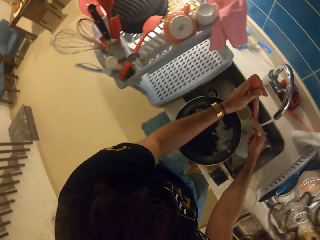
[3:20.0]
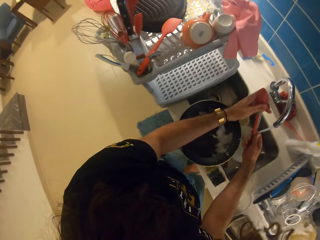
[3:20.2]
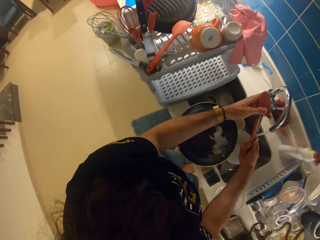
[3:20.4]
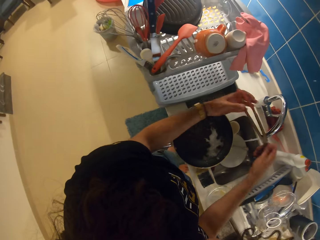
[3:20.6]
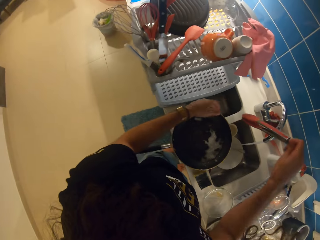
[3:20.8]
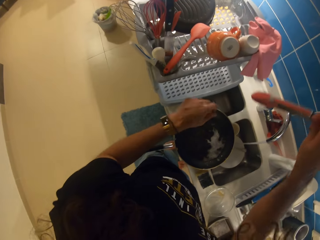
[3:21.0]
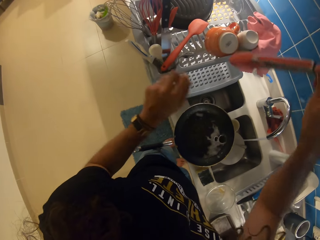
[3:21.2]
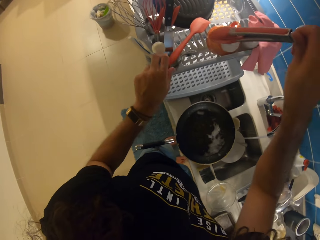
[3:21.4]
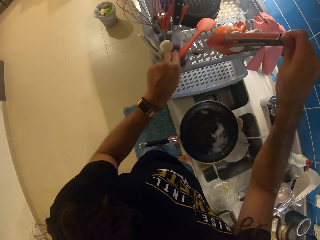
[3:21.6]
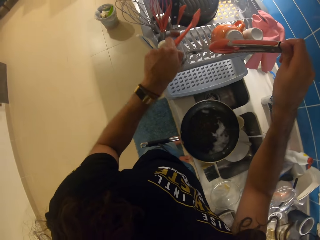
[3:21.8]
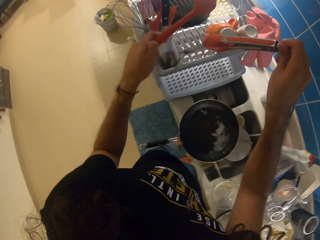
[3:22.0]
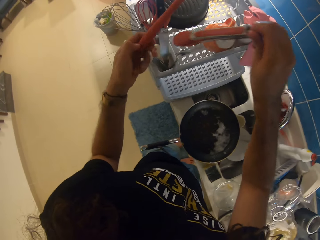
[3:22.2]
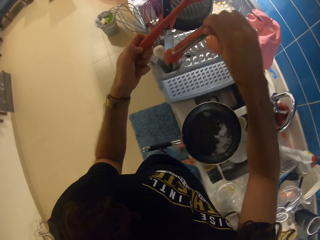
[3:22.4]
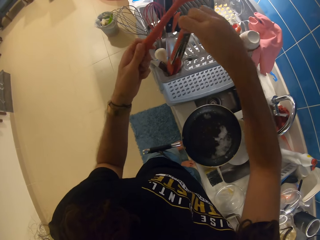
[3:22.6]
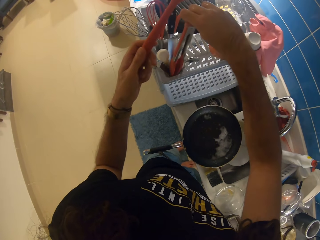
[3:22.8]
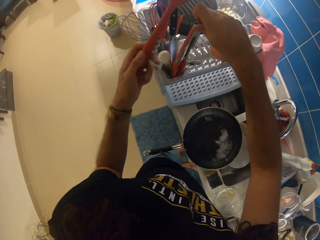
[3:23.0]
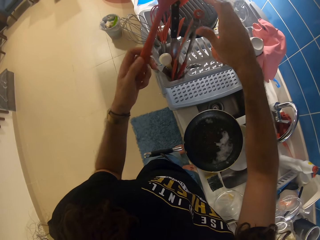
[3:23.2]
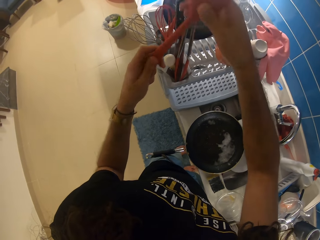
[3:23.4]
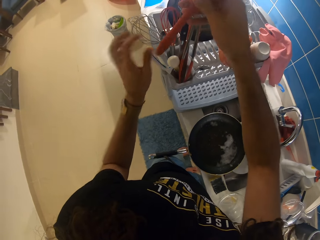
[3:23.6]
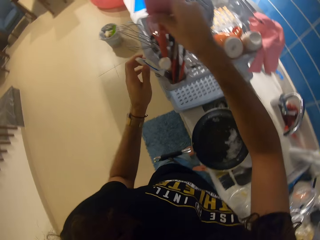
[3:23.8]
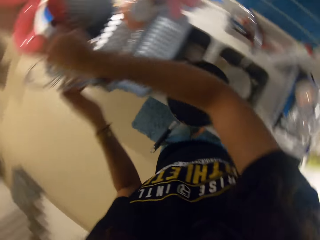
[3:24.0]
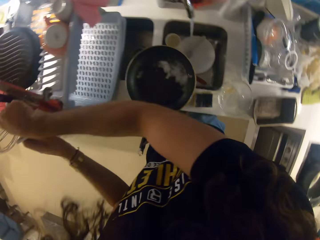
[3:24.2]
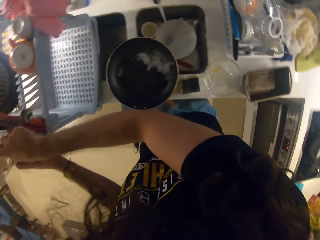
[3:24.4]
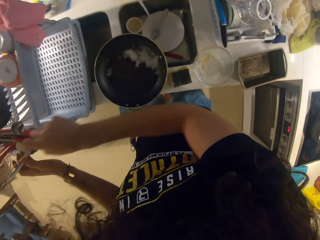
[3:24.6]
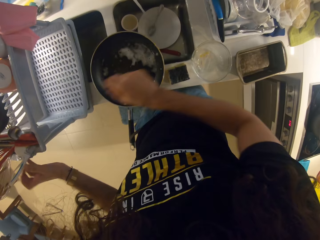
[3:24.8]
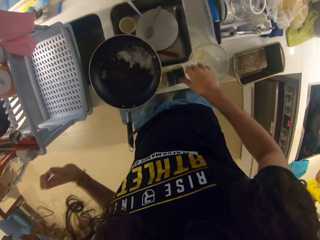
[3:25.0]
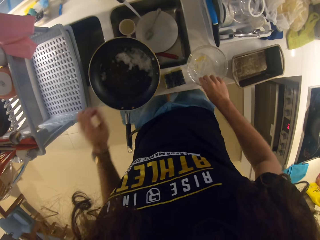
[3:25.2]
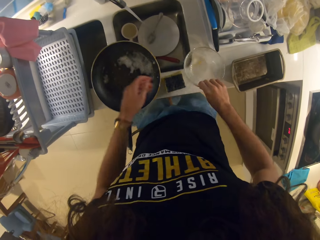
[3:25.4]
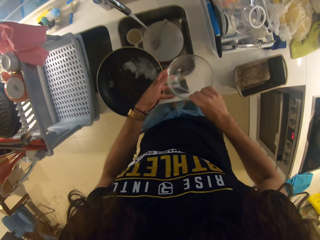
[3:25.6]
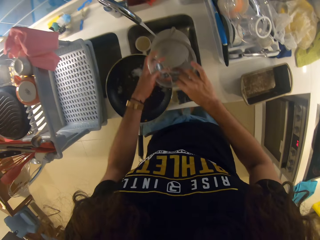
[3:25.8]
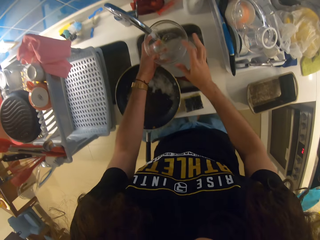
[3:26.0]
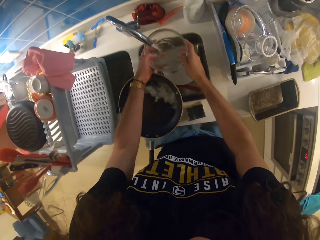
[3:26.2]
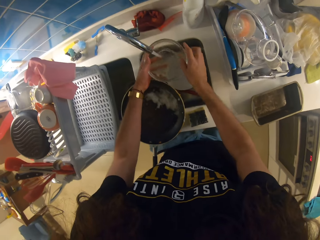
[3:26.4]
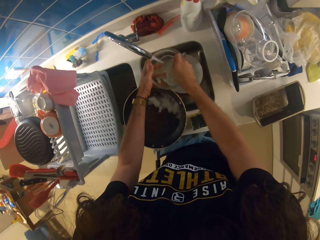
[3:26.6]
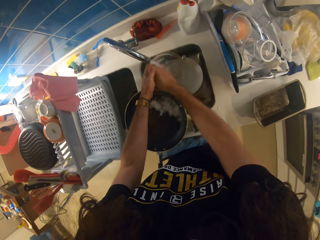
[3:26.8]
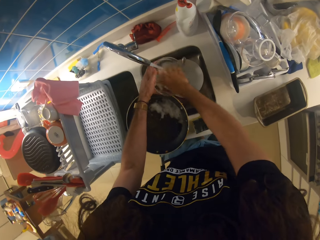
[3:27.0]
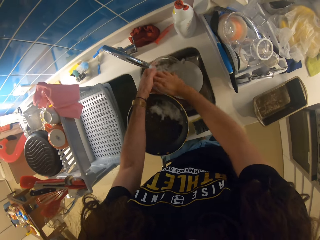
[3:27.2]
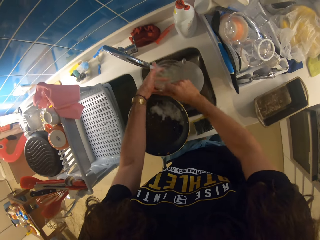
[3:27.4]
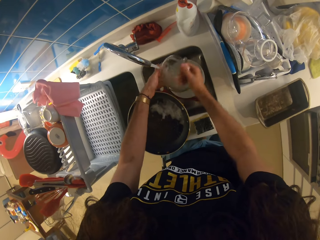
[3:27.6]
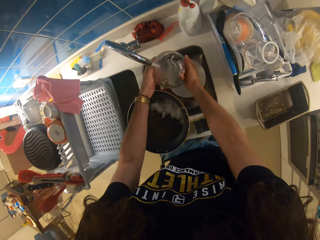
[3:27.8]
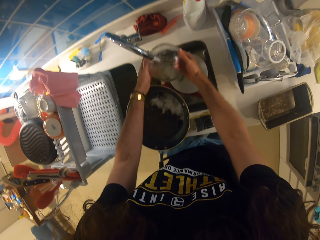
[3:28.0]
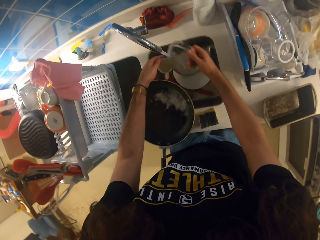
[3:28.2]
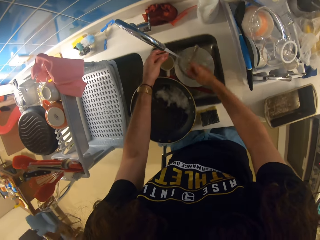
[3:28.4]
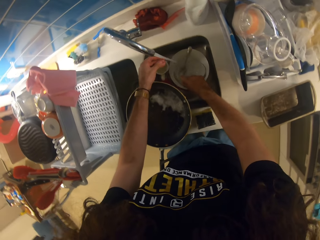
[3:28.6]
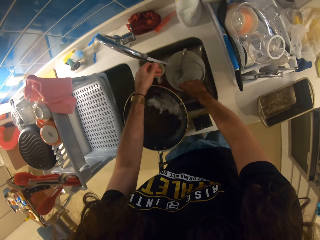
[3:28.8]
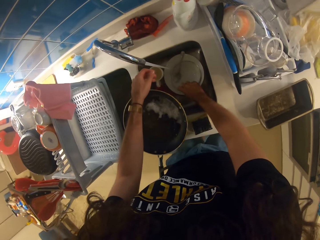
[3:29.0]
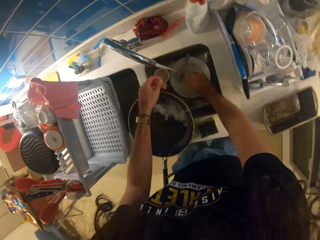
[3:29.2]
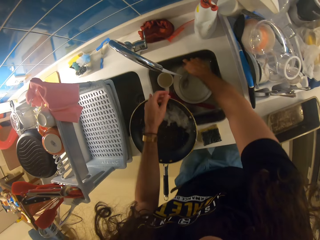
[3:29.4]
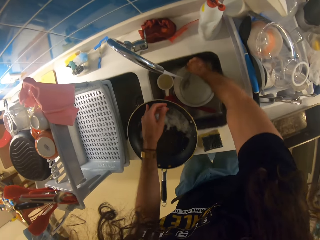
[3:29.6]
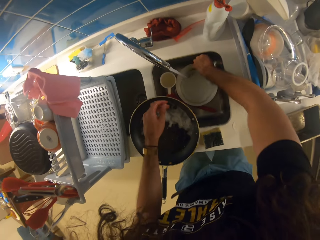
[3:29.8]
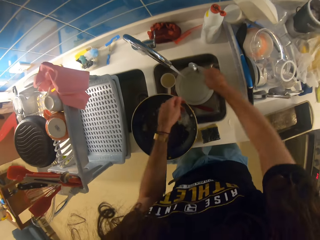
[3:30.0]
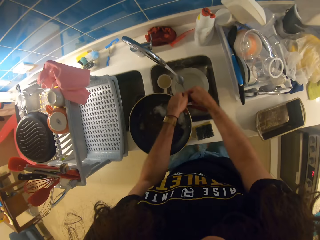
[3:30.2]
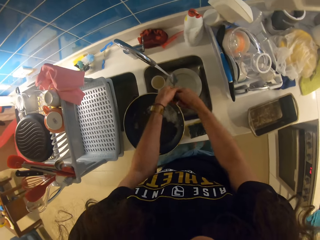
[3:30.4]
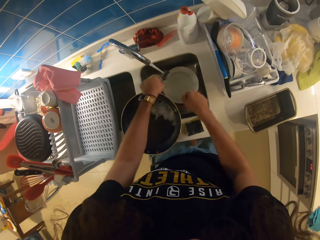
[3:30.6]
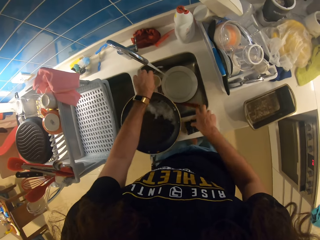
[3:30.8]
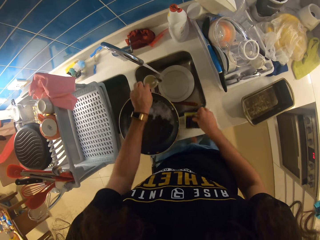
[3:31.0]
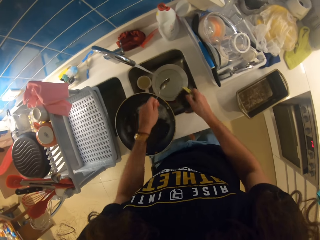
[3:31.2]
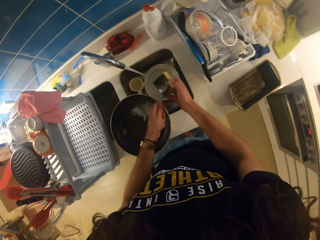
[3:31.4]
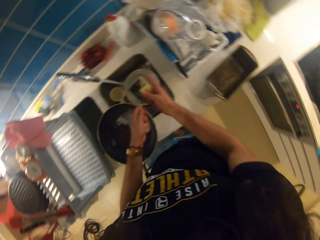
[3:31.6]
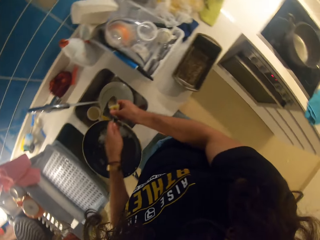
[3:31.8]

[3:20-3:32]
The camera wearer puts the serving tong on the dish drier. They wash the utensils.

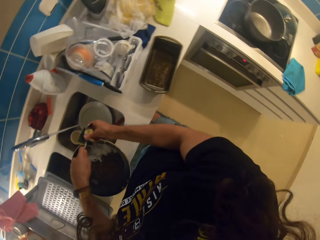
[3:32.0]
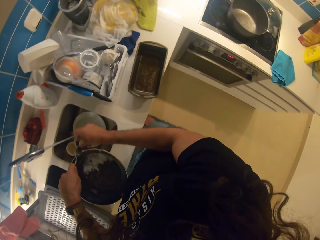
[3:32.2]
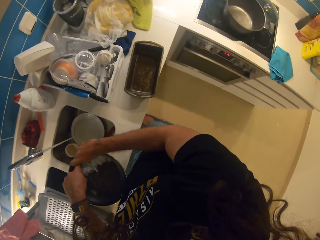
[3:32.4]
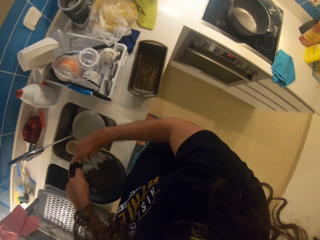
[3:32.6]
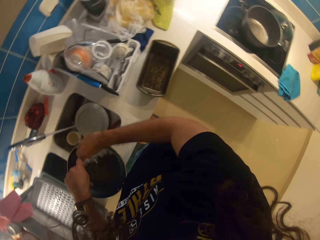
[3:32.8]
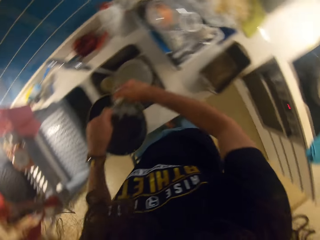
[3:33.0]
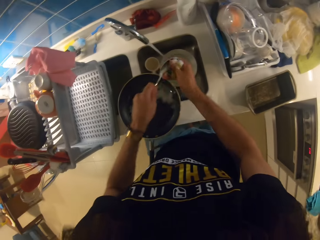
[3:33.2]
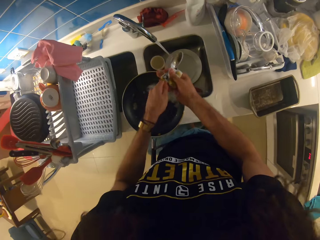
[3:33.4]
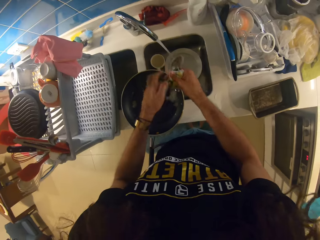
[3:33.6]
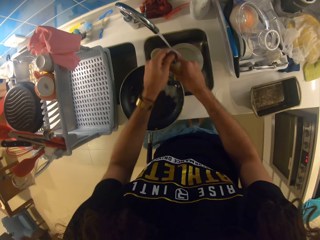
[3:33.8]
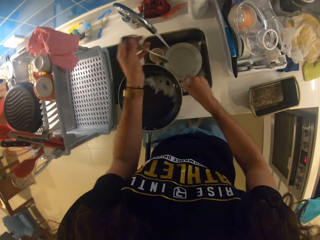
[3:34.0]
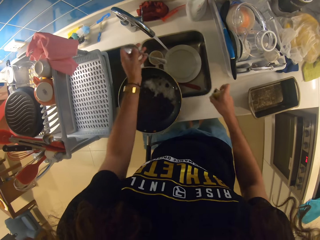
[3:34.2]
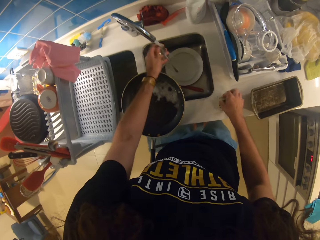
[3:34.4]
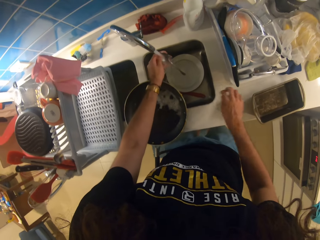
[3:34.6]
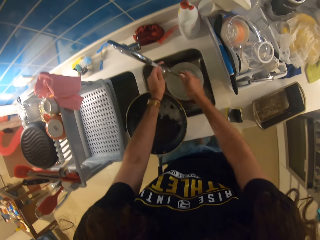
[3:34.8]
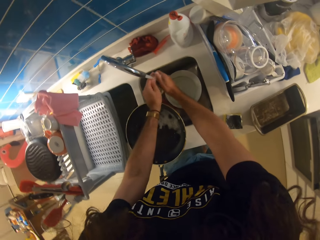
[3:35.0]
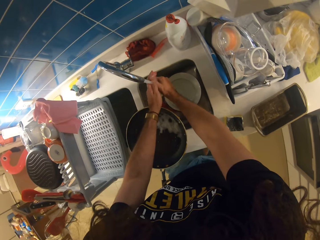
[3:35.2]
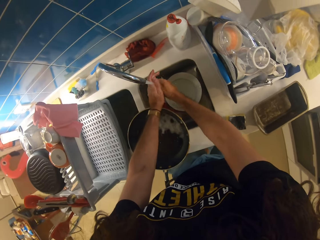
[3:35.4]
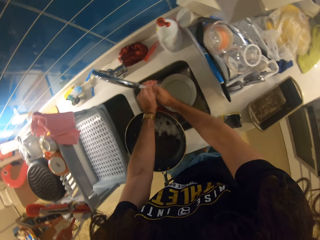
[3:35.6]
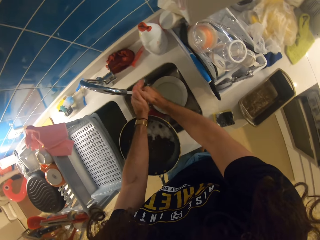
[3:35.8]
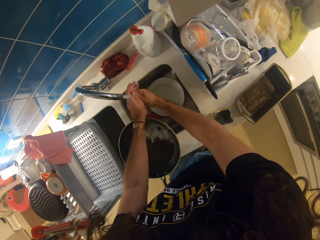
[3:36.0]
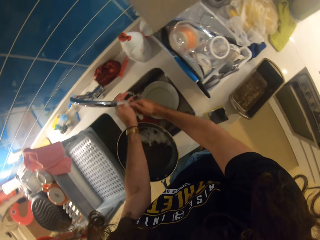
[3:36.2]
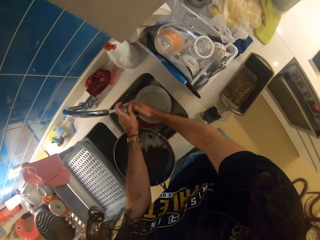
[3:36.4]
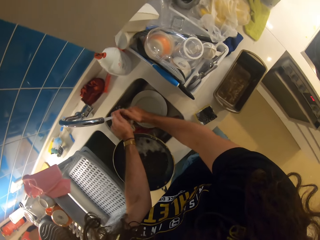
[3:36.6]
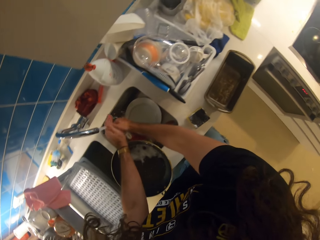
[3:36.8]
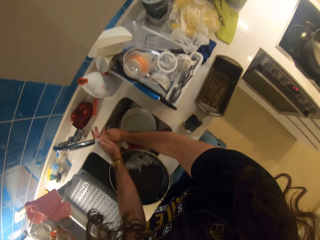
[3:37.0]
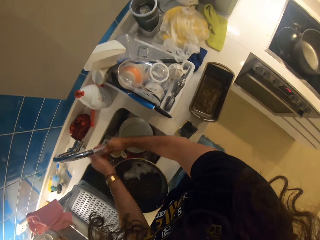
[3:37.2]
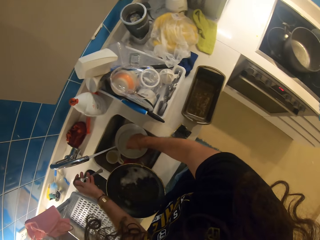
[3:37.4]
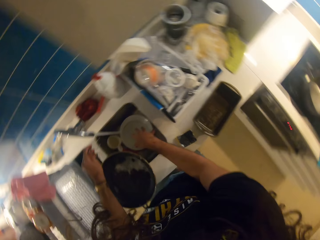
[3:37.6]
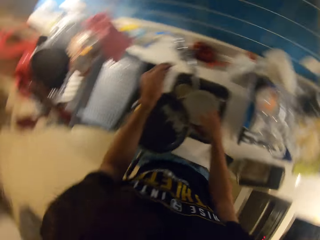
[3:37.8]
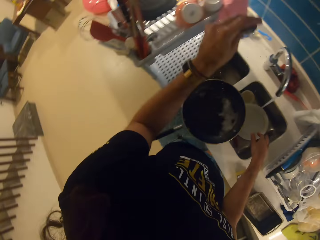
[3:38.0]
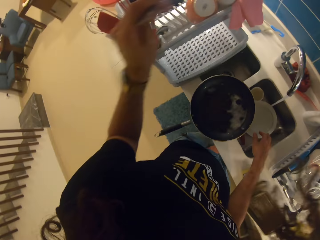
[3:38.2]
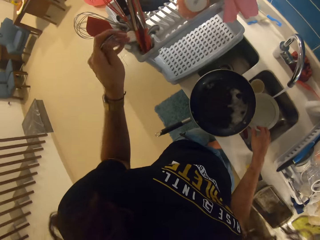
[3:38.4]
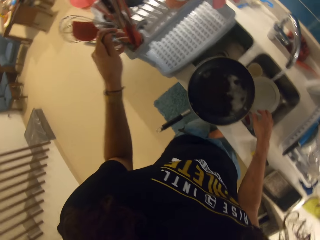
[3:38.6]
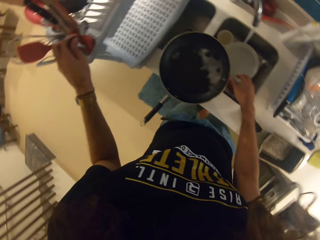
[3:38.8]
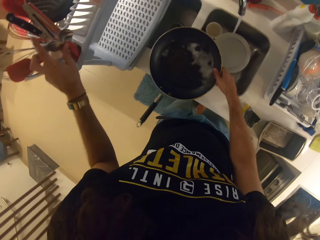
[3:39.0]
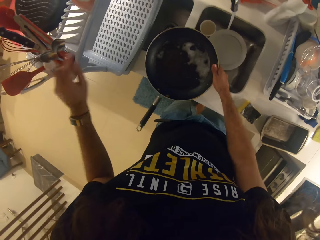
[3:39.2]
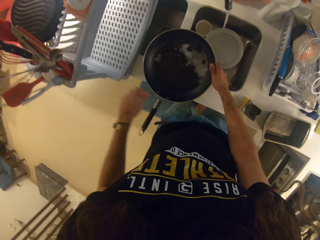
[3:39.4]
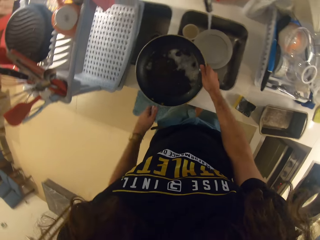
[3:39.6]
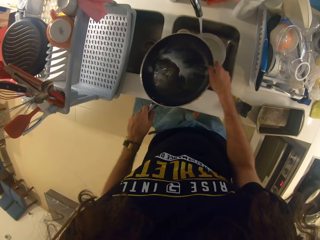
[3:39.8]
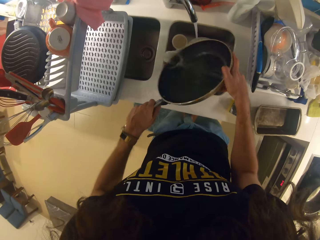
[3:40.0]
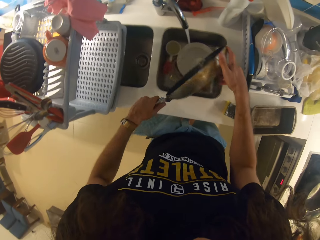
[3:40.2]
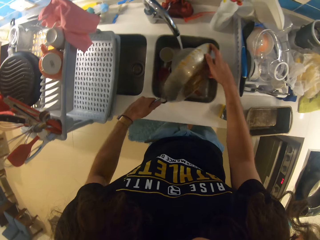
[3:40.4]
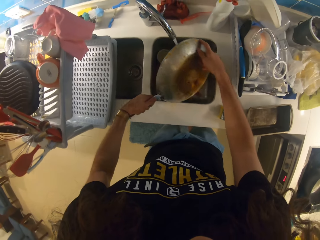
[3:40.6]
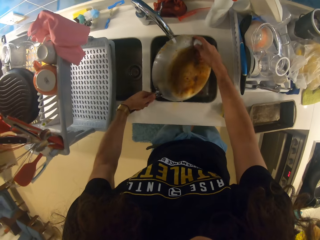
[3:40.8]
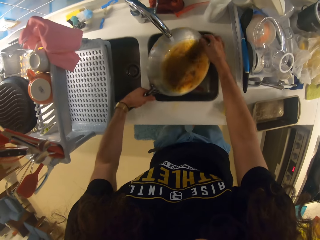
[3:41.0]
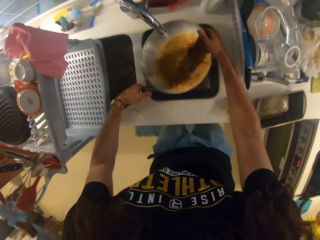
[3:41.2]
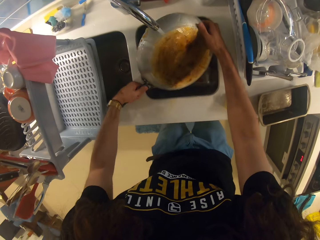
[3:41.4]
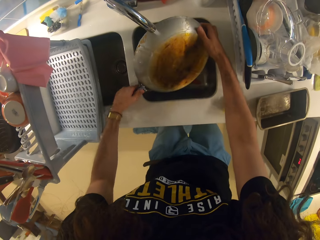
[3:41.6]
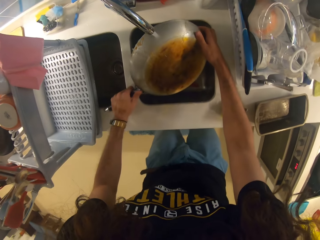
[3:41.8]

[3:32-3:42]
The camera wearer puts the spoon on the dish drier. They wash the frying pan.
